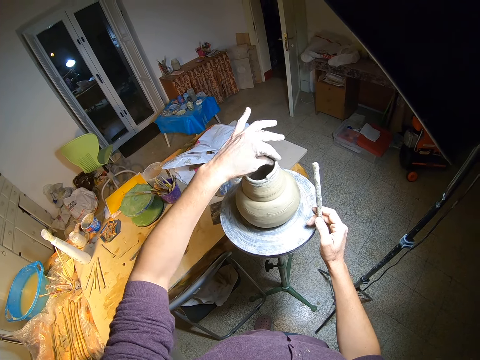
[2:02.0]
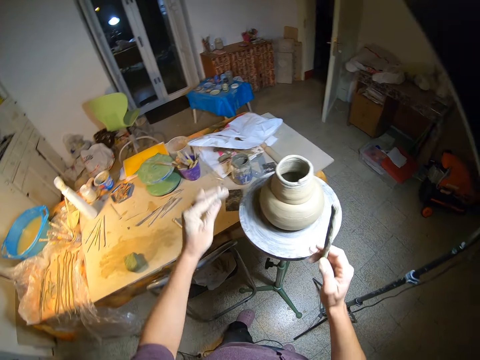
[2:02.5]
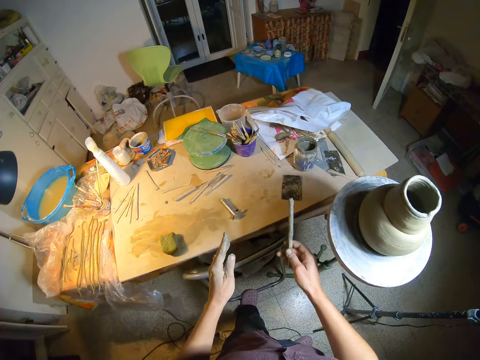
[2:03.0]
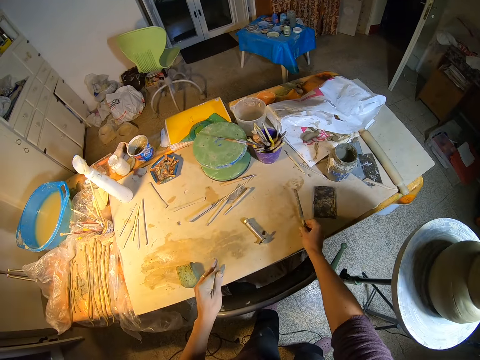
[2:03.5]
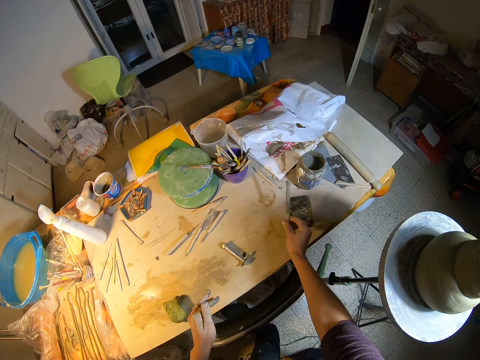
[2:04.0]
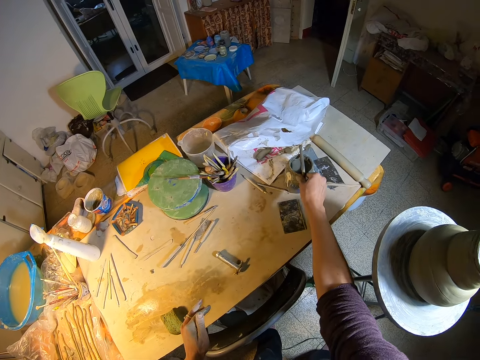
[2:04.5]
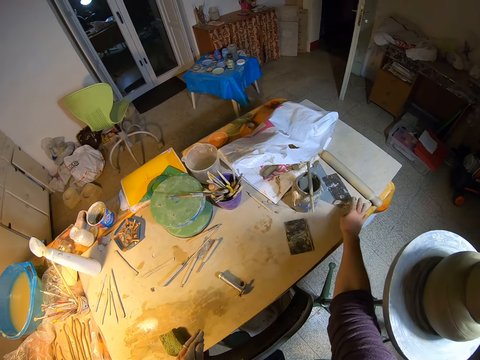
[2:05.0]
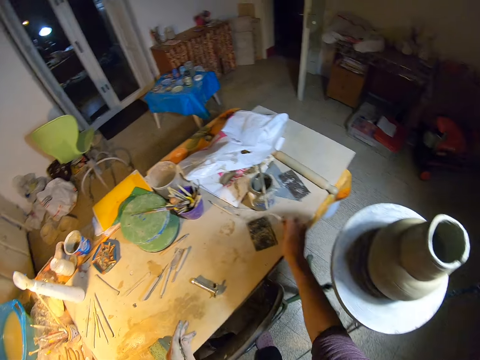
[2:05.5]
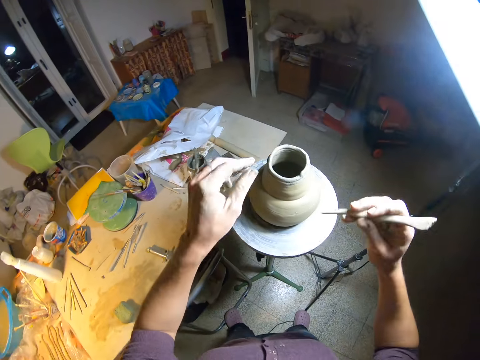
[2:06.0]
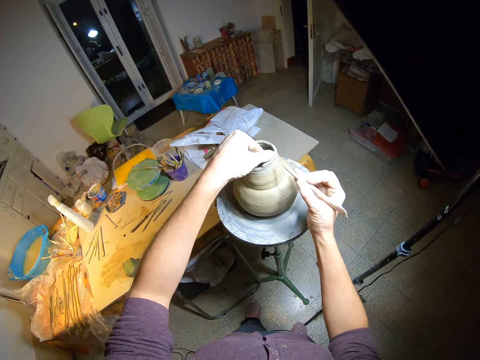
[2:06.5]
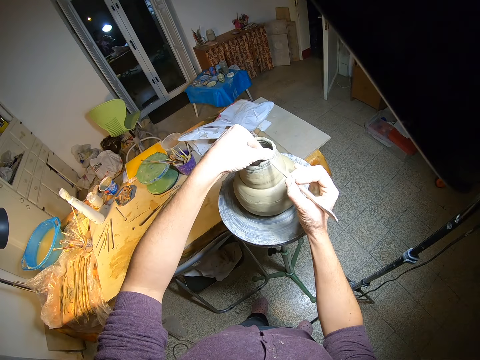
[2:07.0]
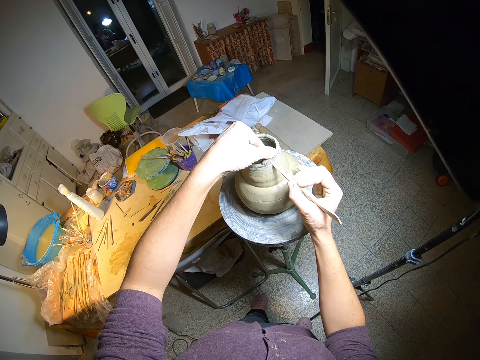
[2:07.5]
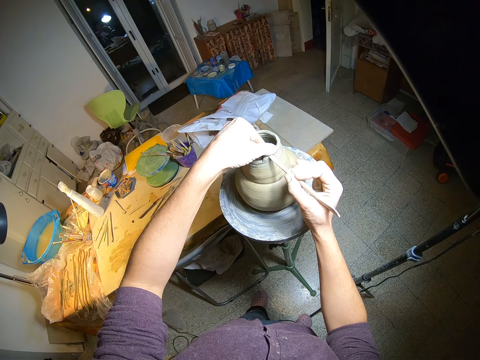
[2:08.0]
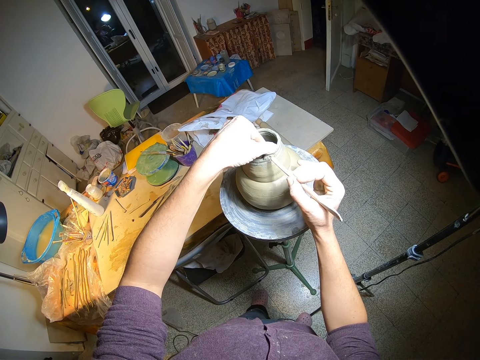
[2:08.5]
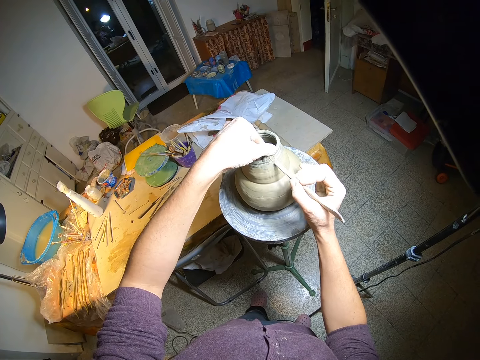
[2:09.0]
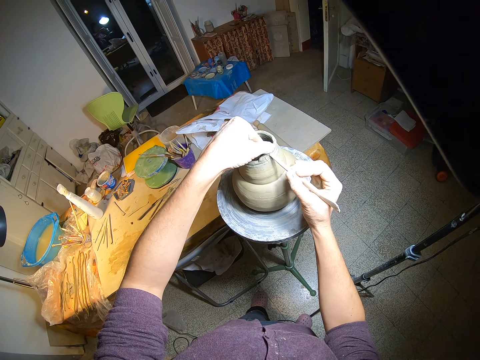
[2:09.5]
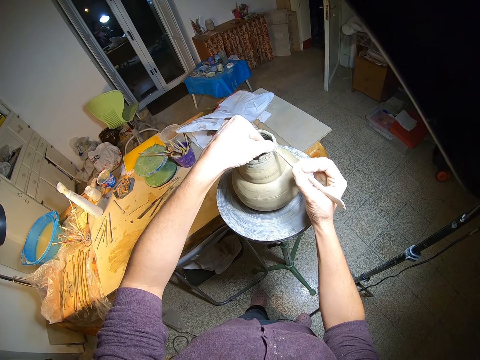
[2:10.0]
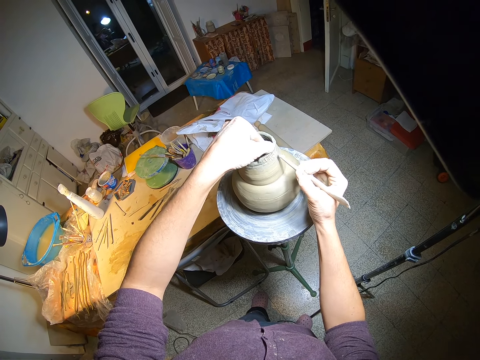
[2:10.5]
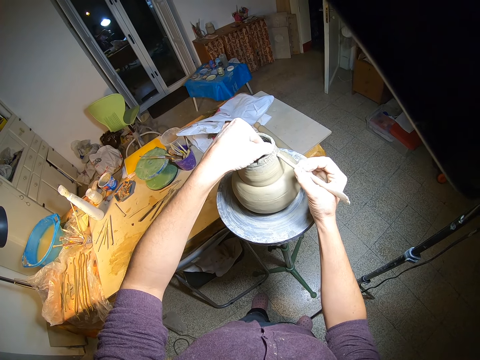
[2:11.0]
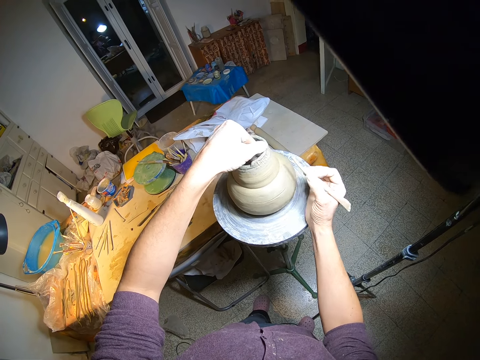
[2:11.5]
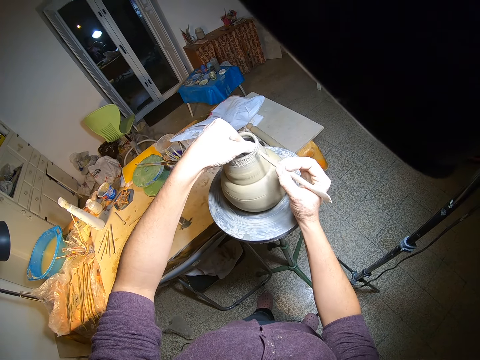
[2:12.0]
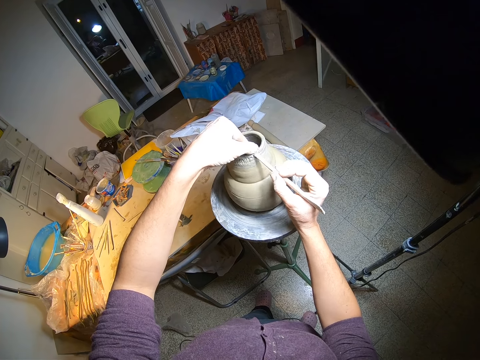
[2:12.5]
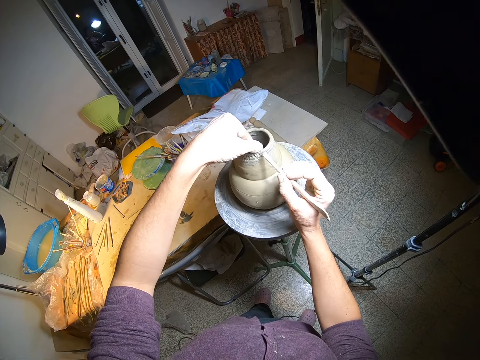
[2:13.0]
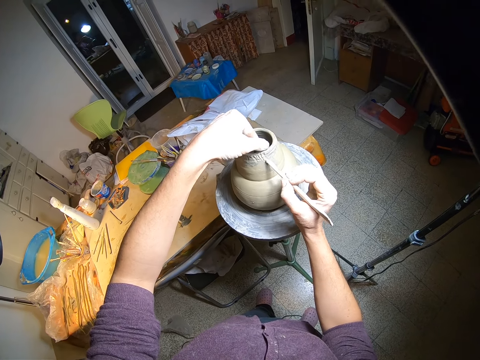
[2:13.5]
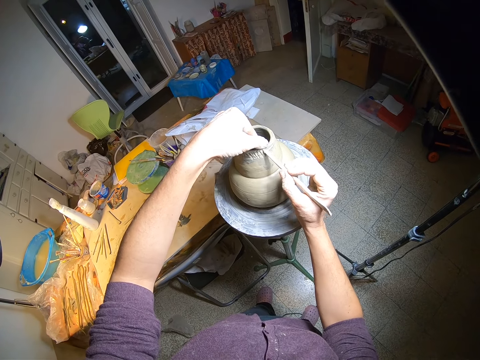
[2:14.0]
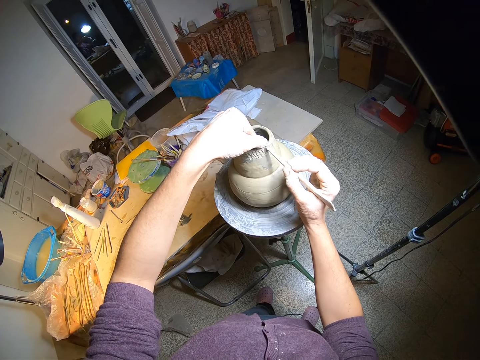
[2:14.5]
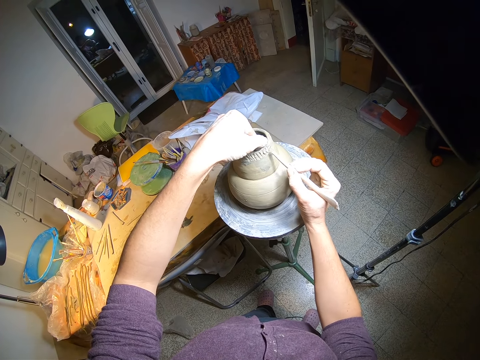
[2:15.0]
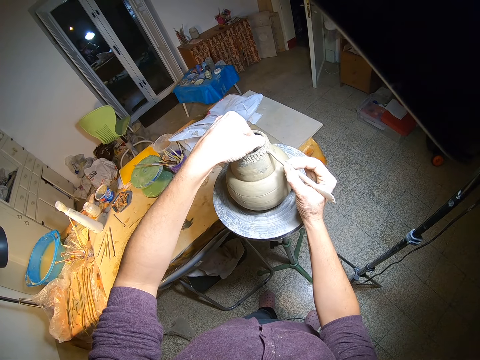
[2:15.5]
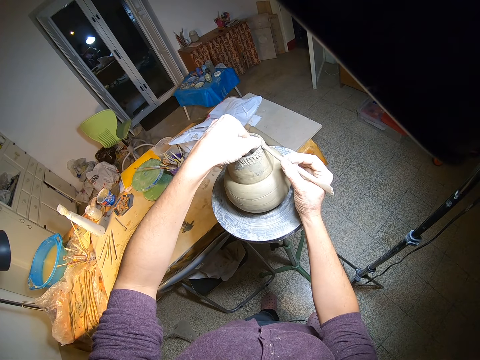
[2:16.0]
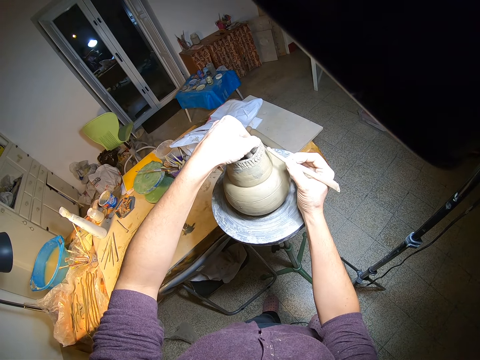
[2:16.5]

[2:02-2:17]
The camera wearer stares around. He places the paint brush on the jar with his right hand. He picks up a wooden modeling tool or mark stick on the table with his right hand. He holds the ceramic ware or pot with his left hand. He blends the ceramic ware with the wooden modeling tool in his right hand. He puts a mark on the pot with the stick. He spins the potter's wheel with his right hand. He puts a mark on the pot with the stick. He blends the ceramic ware with the wooden modeling tool in his right hand.

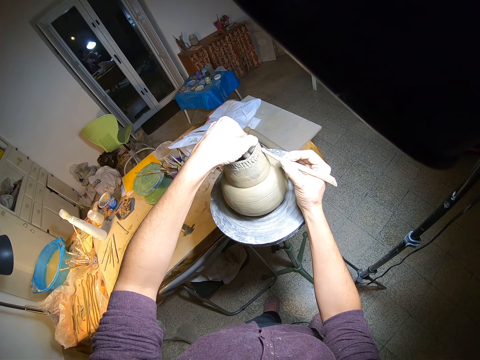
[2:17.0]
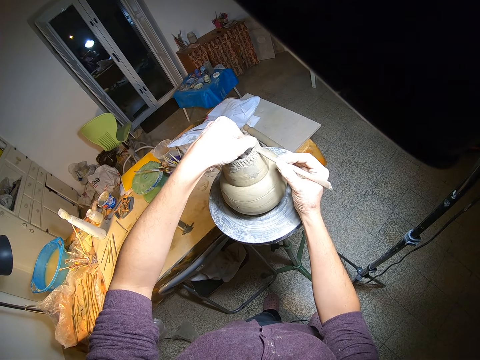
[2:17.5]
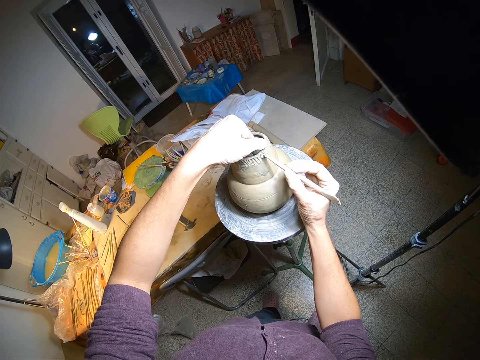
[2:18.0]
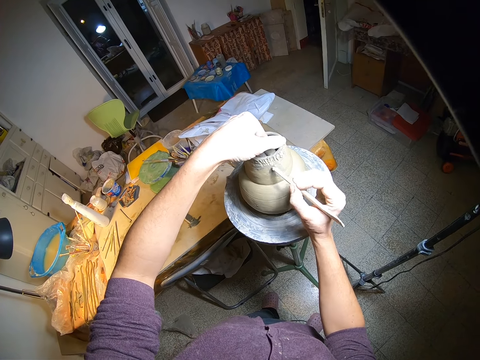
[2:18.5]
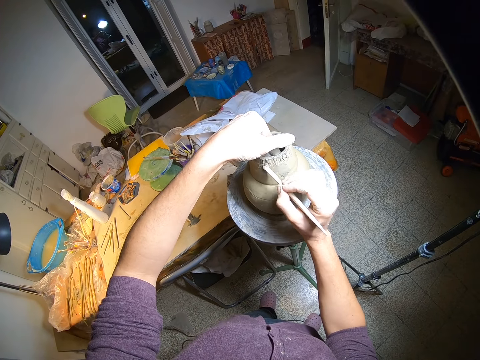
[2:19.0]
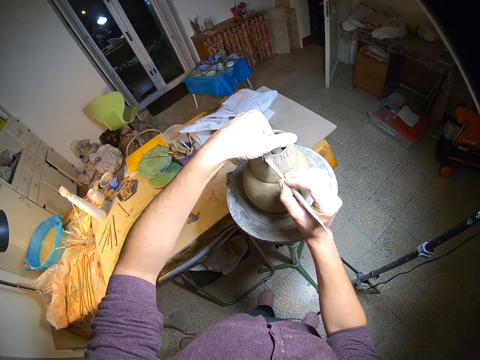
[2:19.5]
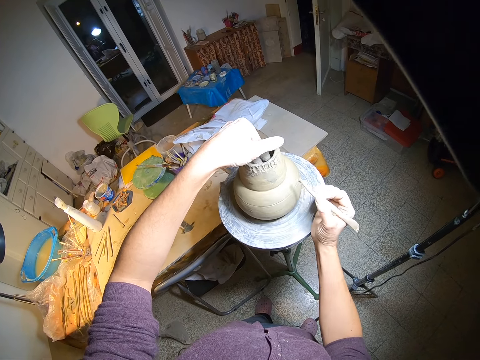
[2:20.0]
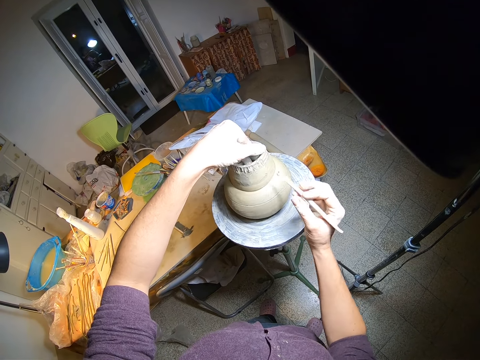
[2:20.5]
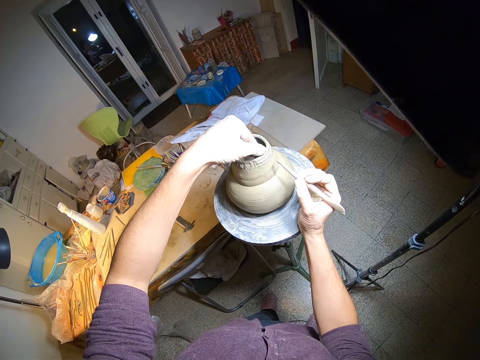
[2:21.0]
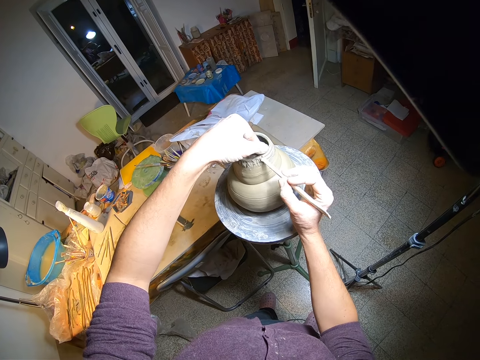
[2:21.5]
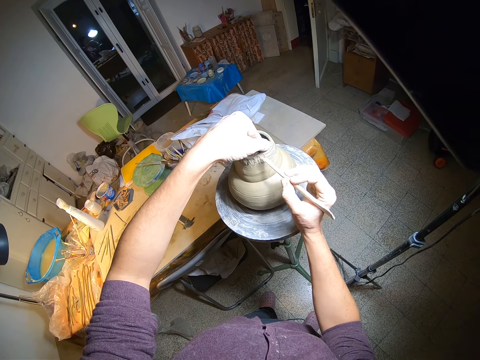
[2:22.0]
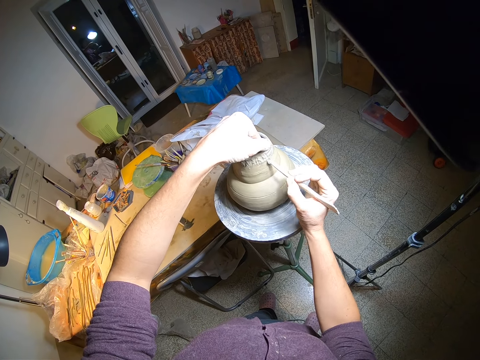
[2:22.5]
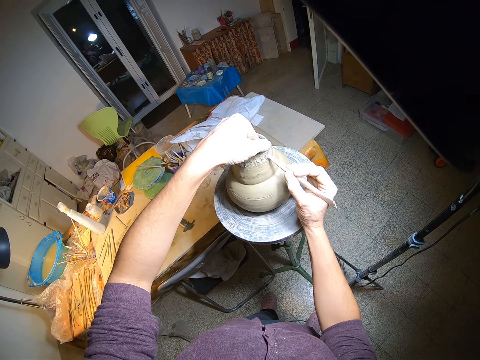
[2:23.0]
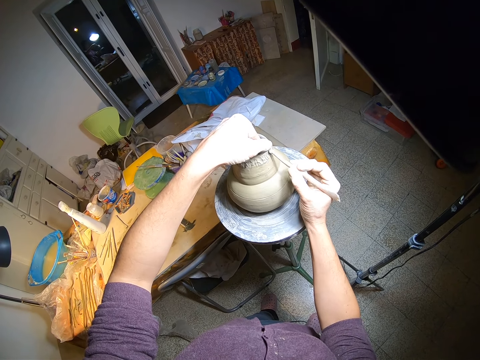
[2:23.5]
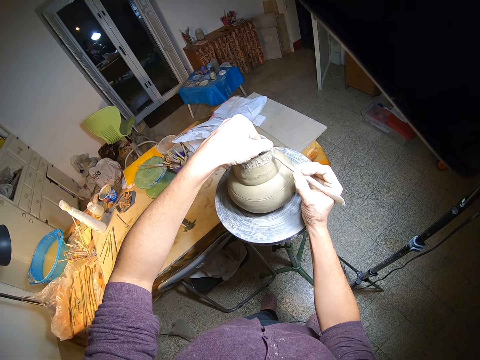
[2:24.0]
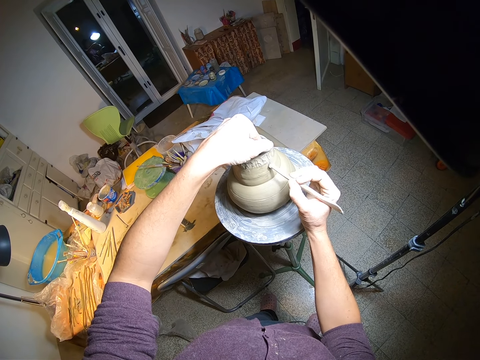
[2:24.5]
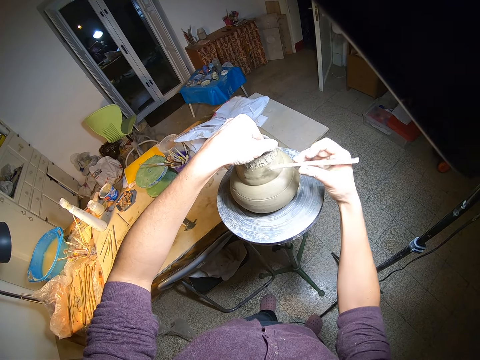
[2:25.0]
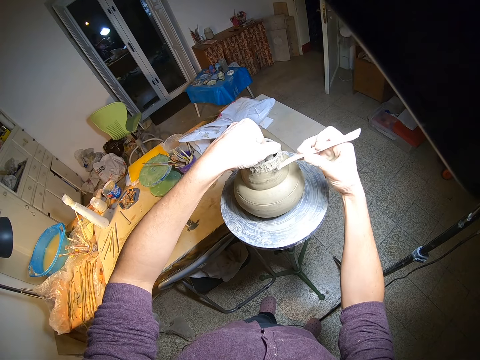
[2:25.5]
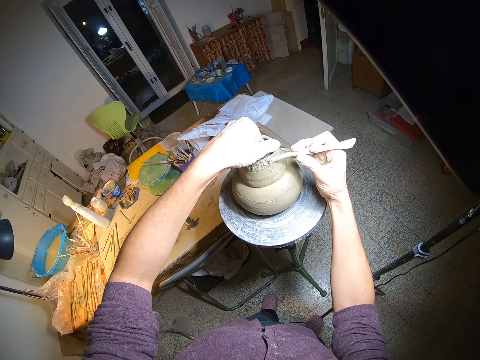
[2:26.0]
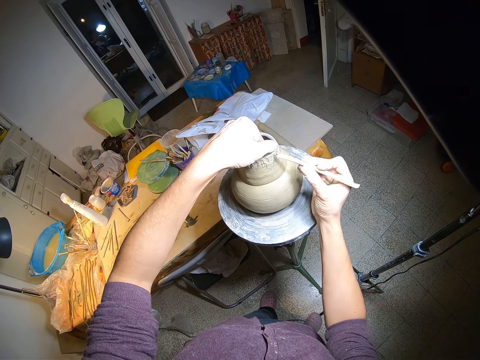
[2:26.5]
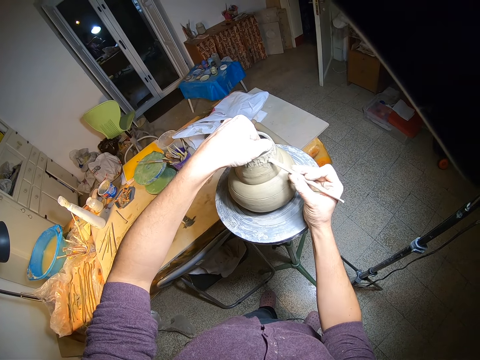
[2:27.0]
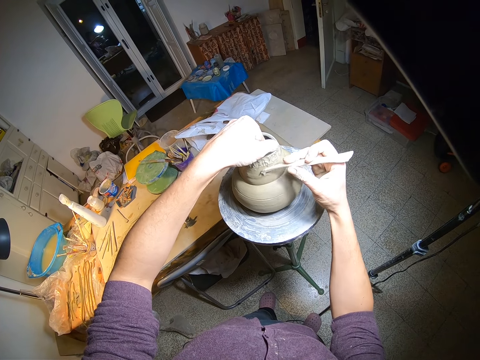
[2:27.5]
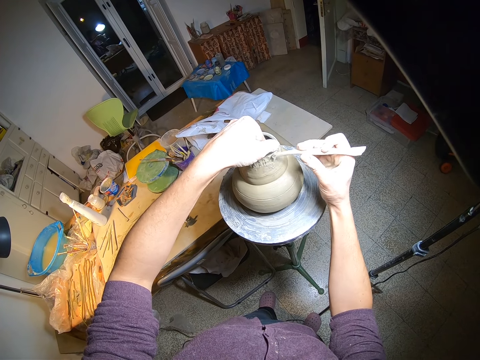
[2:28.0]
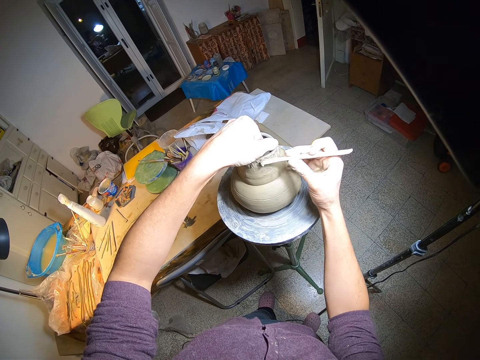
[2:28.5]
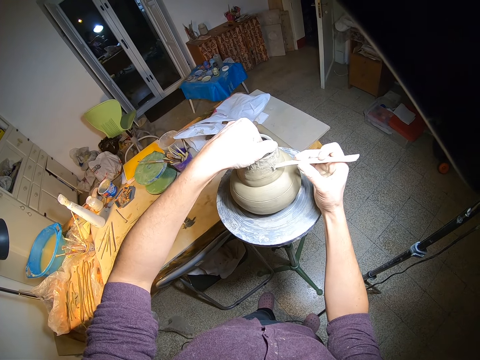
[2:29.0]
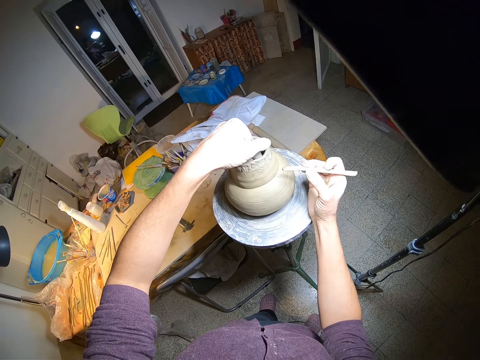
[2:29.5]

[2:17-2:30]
The camera wearer spins the potter's wheel with his right hand. He blends the ceramic ware with the wooden modeling tool in his right hand. He puts a mark on a pot with the stick.
